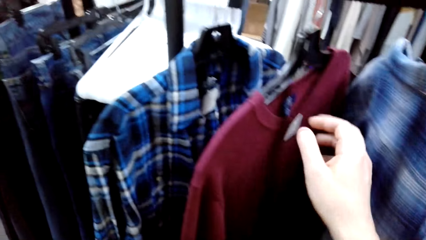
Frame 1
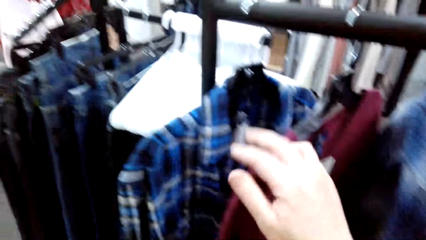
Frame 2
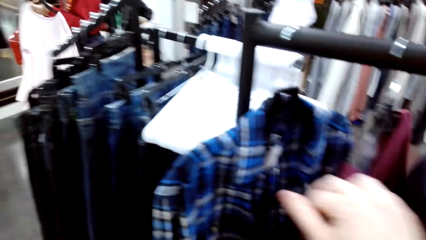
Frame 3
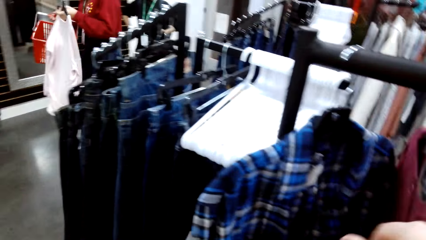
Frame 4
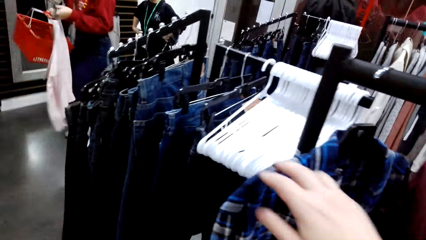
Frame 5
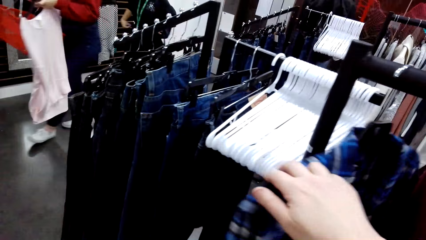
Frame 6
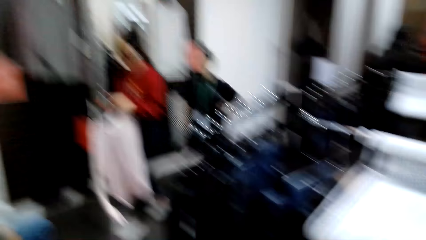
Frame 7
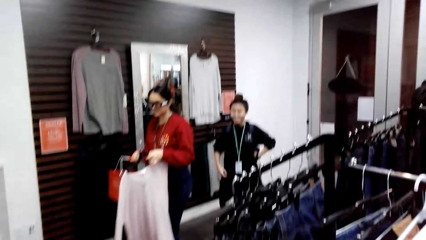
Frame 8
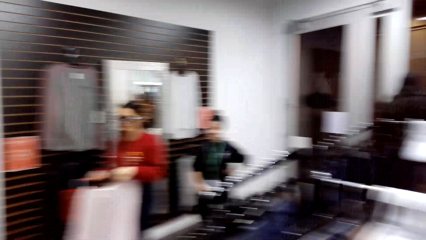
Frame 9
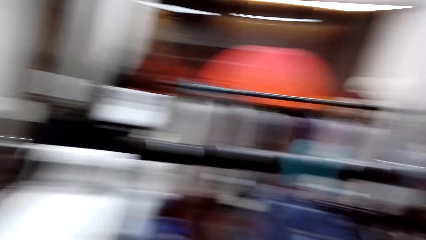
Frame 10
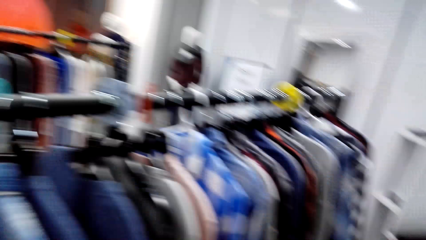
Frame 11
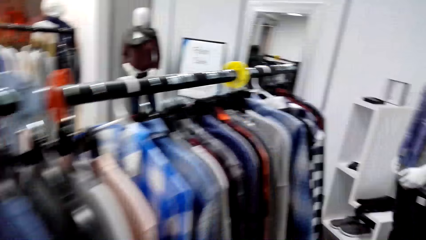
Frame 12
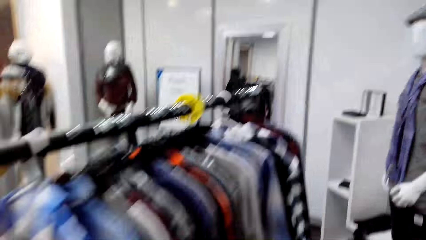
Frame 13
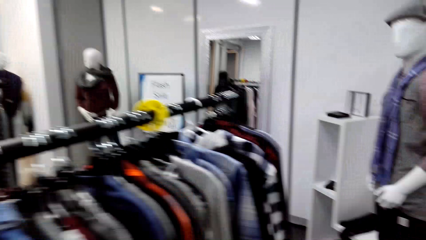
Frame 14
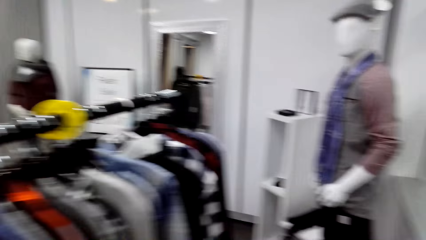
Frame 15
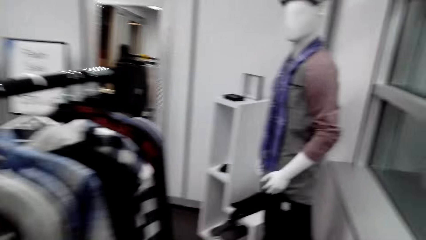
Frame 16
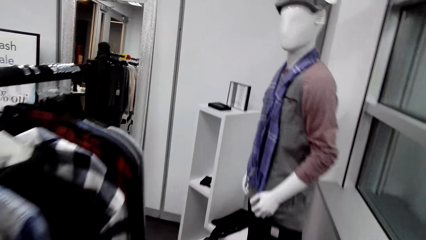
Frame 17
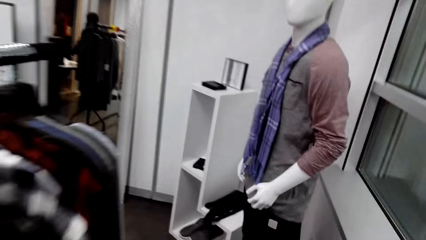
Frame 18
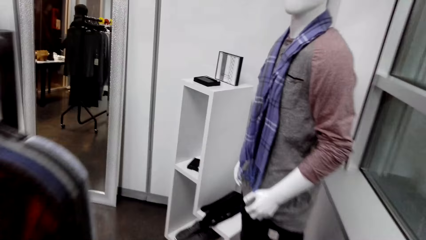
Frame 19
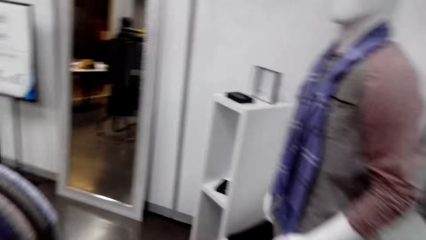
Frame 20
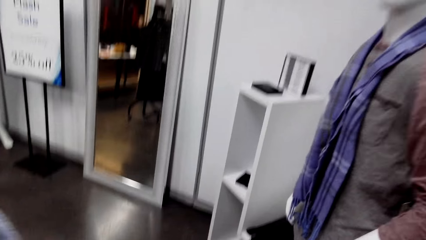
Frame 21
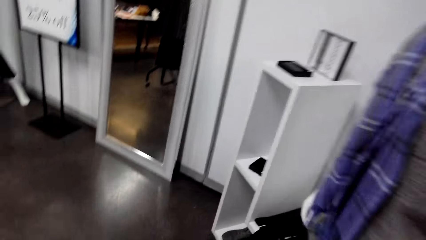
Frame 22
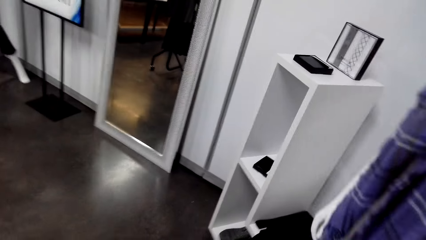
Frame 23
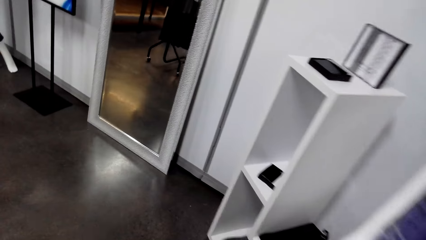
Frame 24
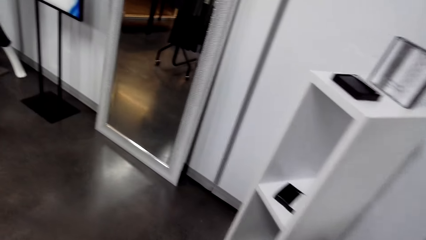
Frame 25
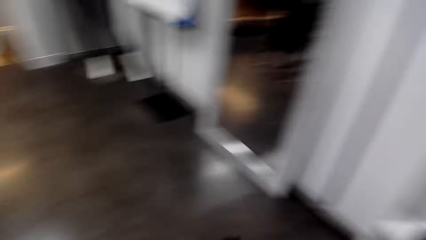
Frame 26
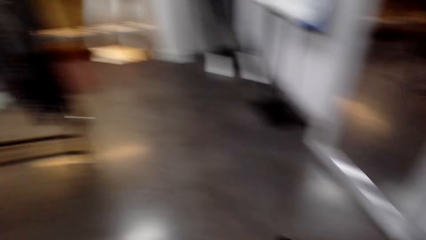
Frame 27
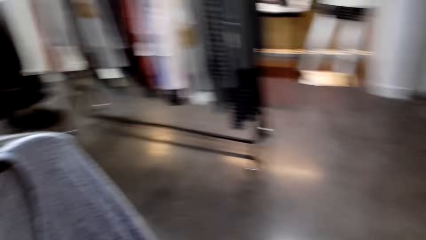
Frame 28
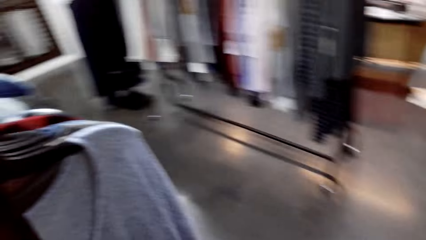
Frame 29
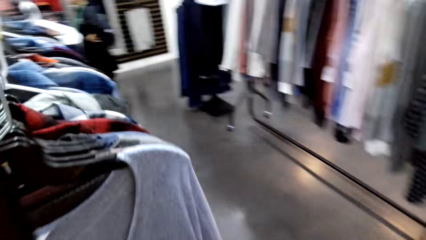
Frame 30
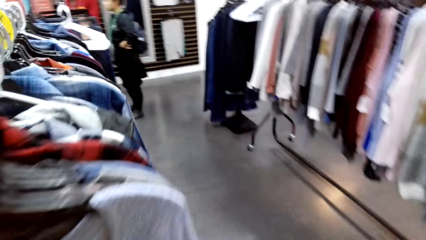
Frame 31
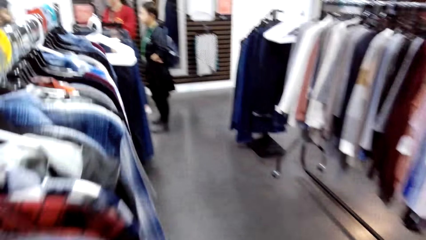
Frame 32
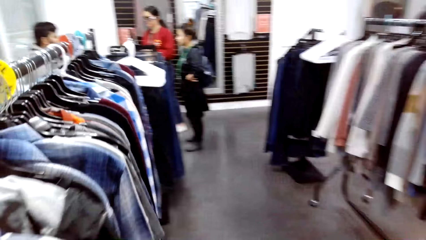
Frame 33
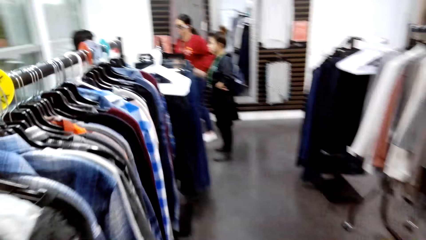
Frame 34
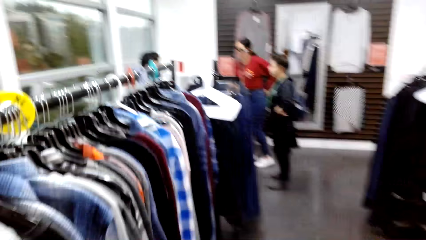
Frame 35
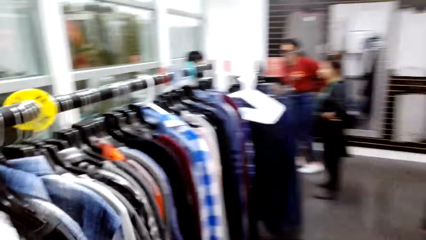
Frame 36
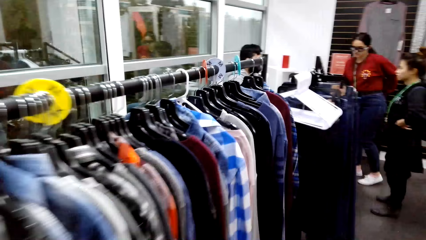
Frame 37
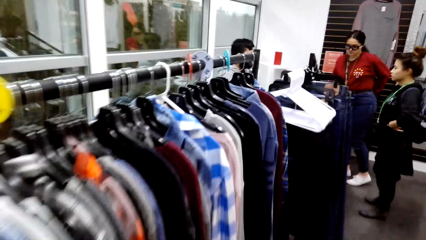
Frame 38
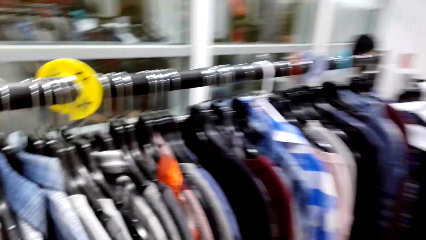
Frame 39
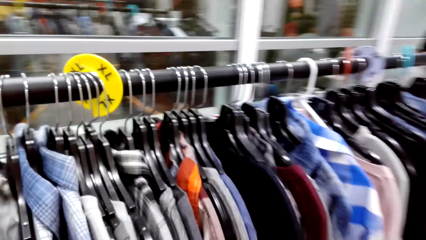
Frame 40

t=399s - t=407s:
The camera wearer touches a shirt on the hanging line. They walk in the clothing store. They look around the hanging line. They look around the hanging line again.

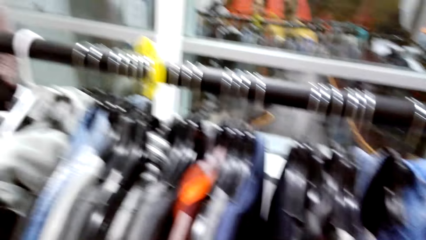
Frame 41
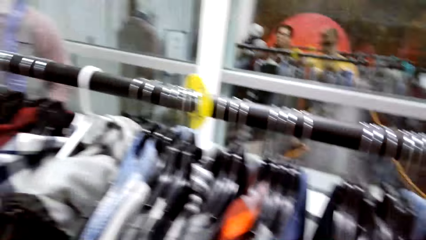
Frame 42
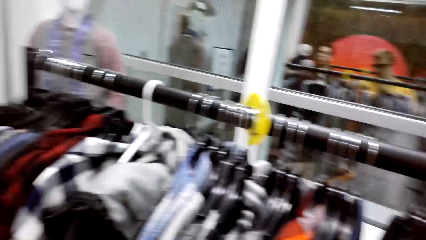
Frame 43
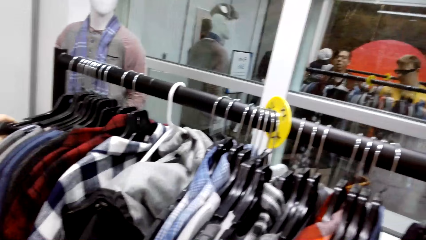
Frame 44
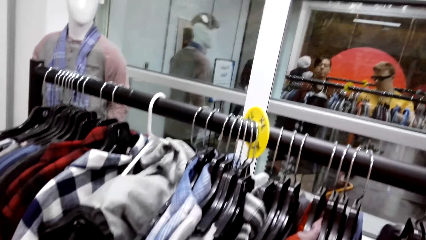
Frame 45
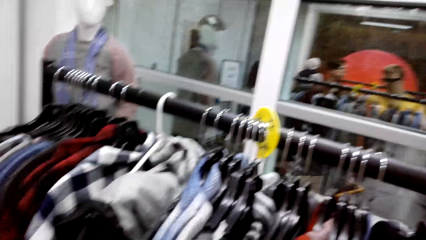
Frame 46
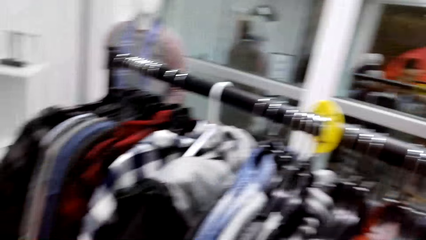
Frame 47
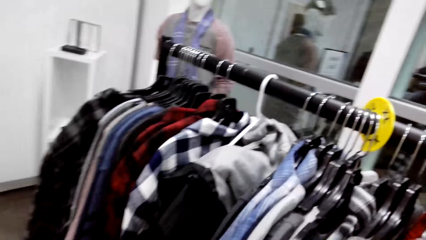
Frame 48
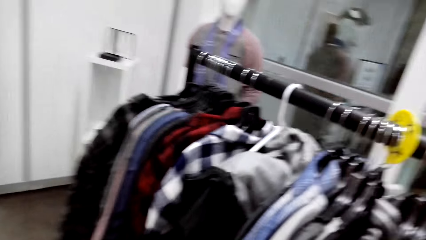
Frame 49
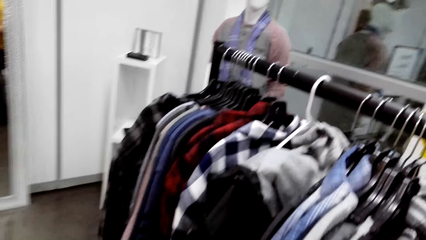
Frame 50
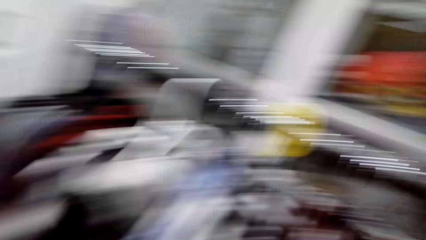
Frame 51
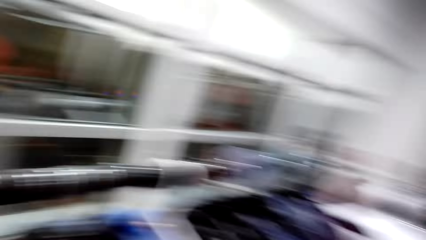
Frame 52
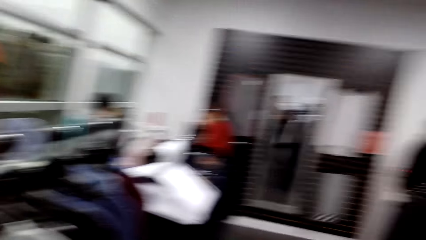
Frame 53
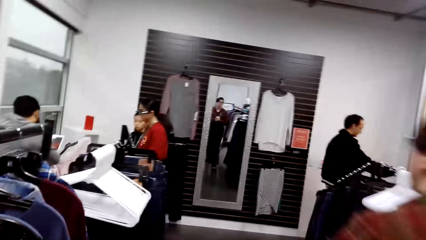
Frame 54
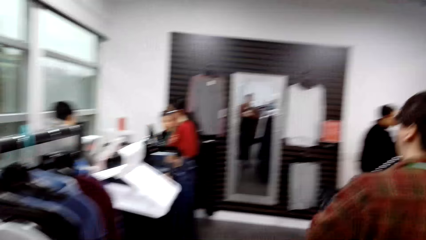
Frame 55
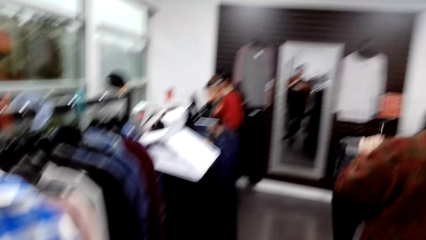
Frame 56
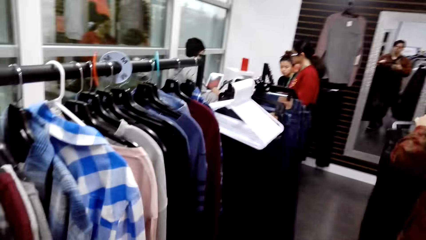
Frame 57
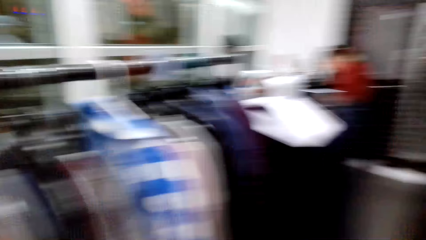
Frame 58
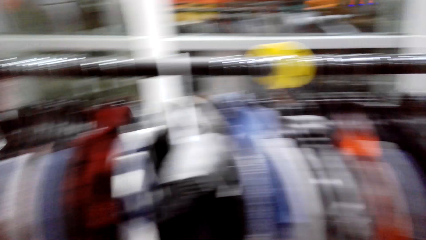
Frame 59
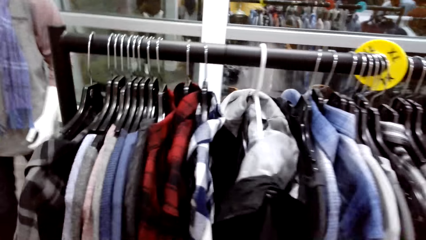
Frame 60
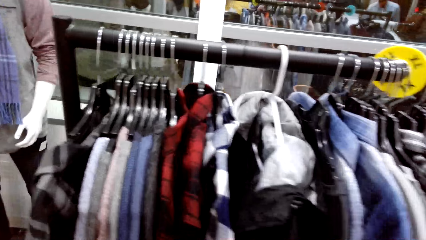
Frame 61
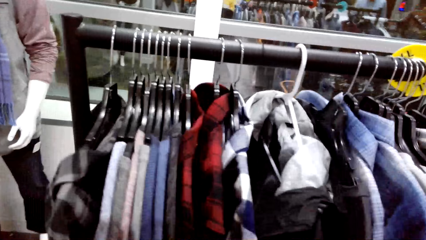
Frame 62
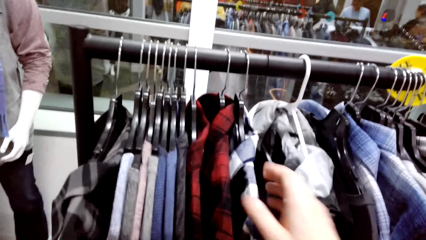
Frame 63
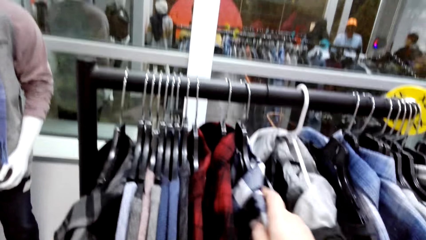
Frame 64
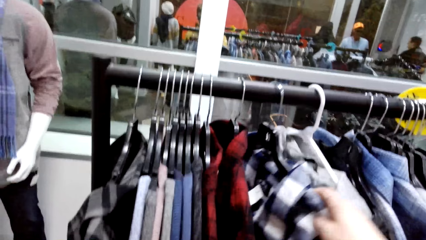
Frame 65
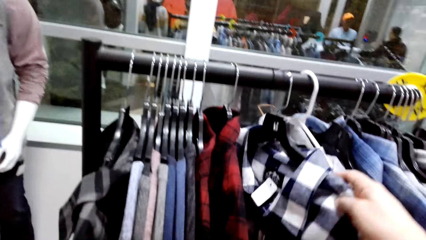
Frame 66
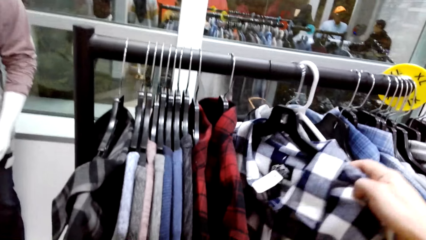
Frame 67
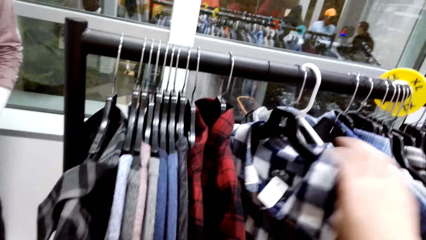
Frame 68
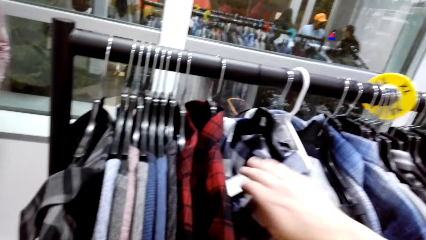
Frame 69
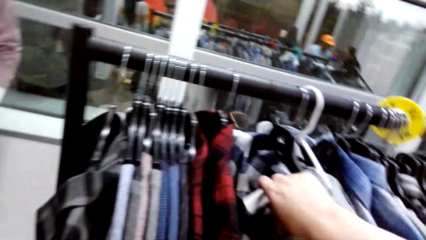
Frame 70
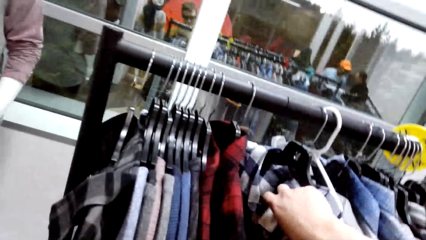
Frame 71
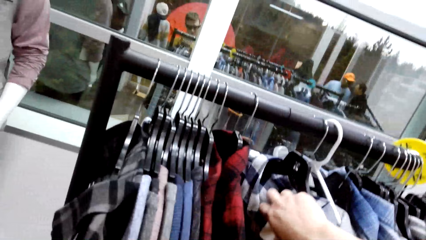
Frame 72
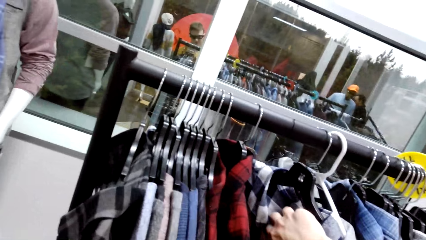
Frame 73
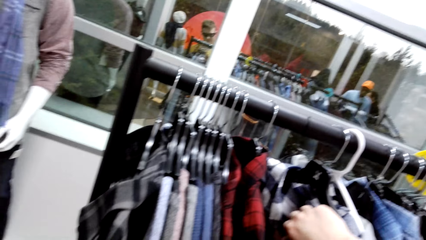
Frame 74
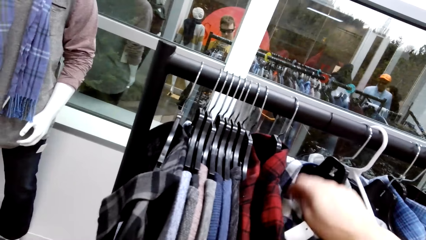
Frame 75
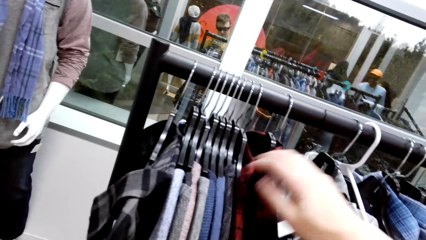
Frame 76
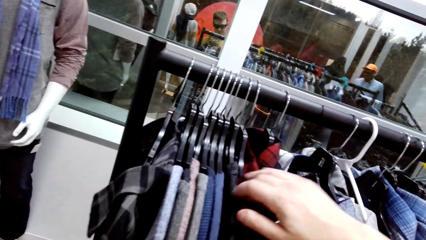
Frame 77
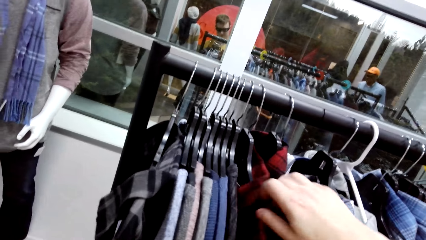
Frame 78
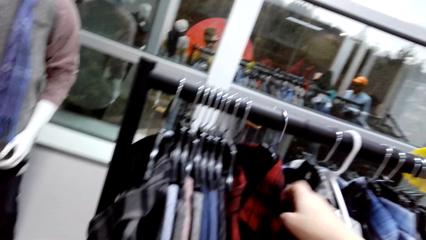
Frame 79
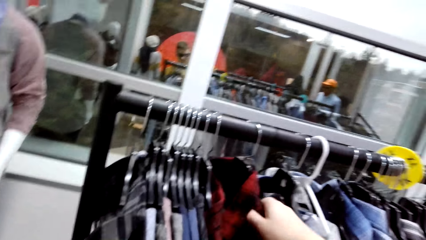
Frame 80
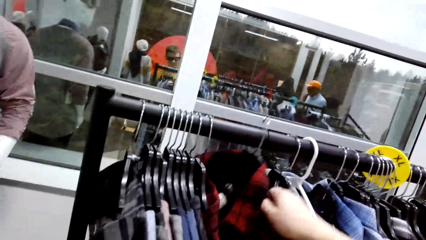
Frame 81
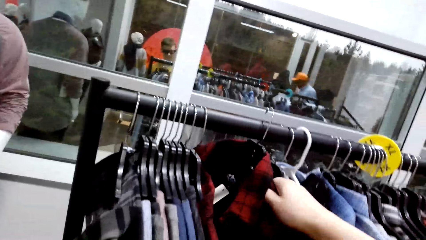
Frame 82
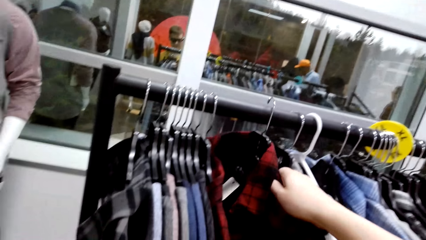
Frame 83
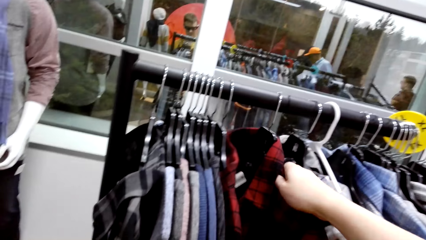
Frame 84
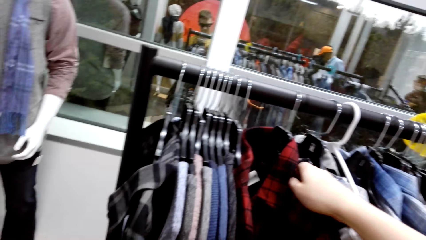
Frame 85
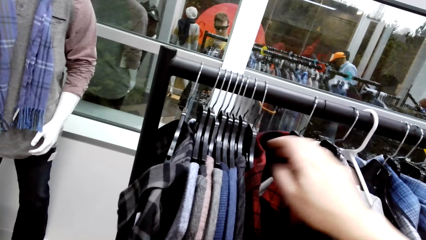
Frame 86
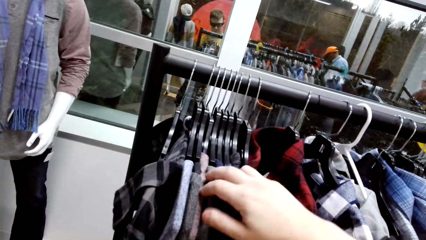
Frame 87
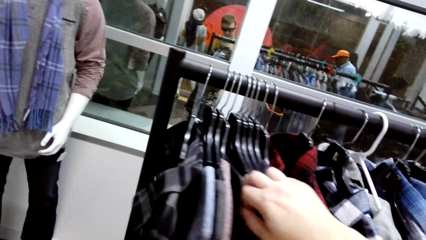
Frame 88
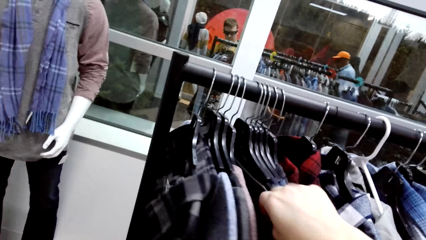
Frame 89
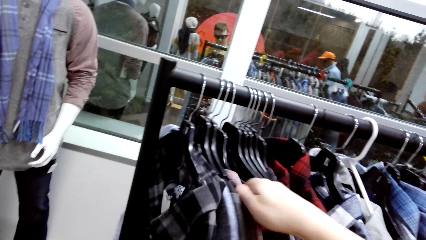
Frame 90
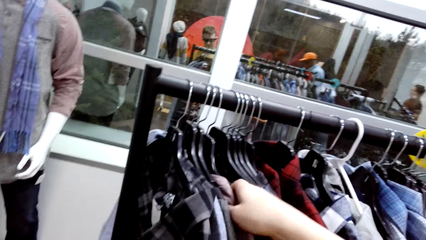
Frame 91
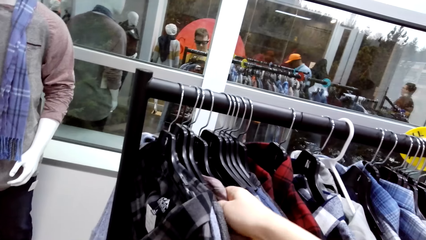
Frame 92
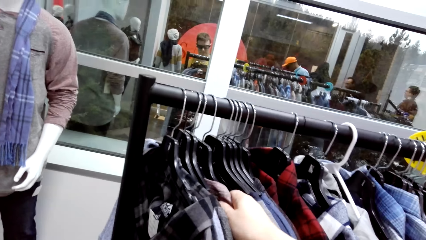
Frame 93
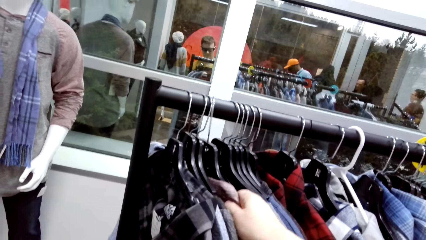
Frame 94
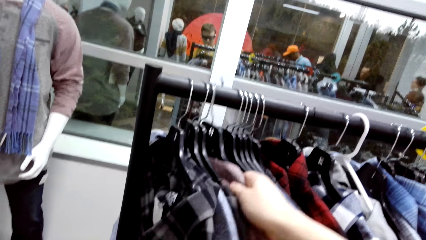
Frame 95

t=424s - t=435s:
The camera wearer holds a shirt on a hanging line. They look around the hanging line. A man walks forward. The camera wearer looks around the hanging line. They hold the shirt on the hanging line, lift the shirt from the hanging line, and place the sweater with hanger on the hanging line.
